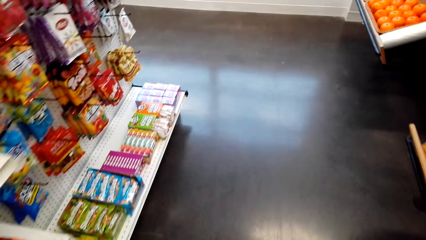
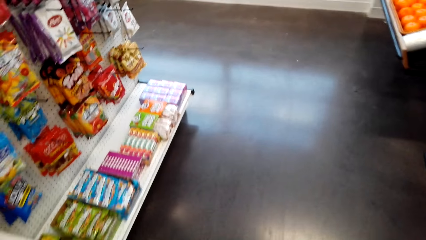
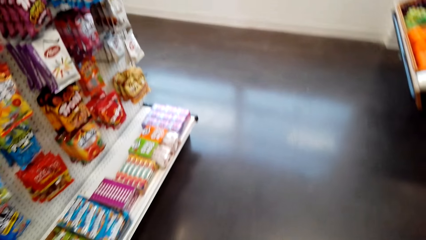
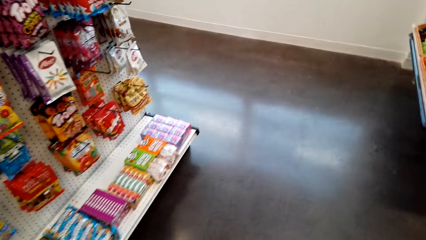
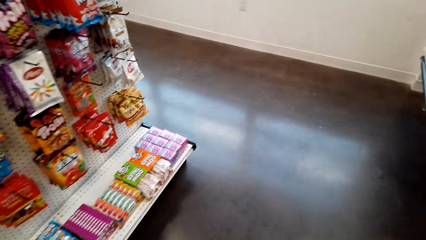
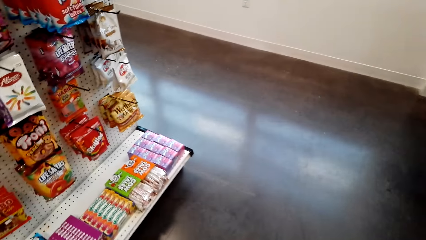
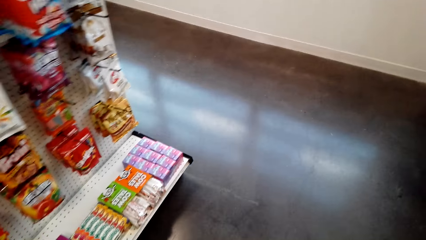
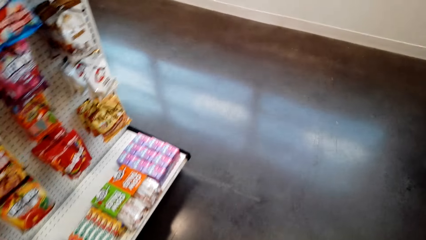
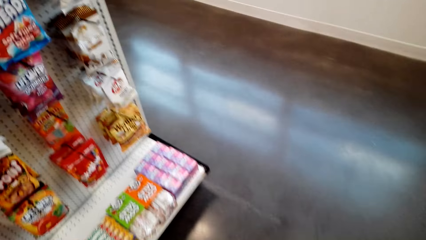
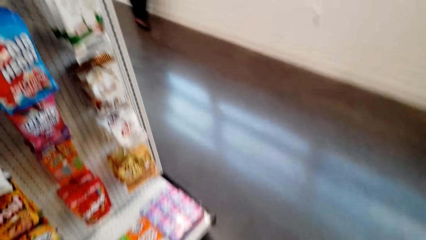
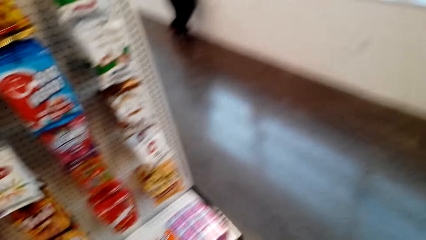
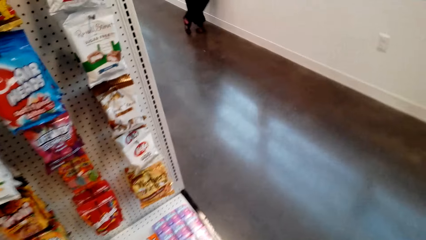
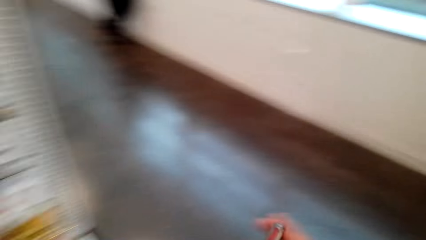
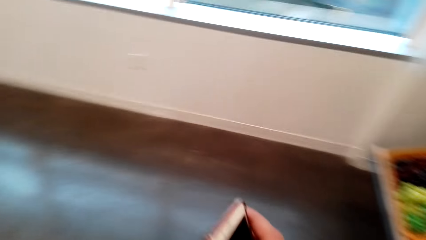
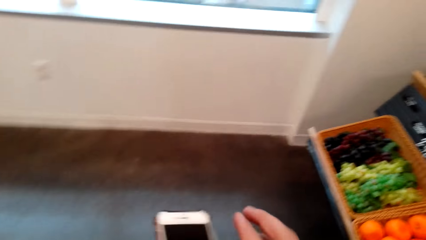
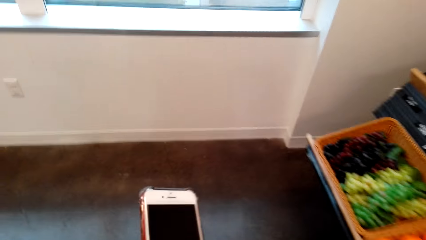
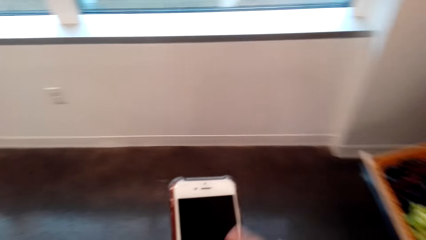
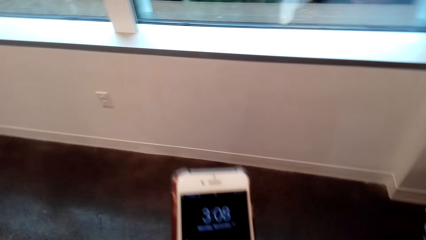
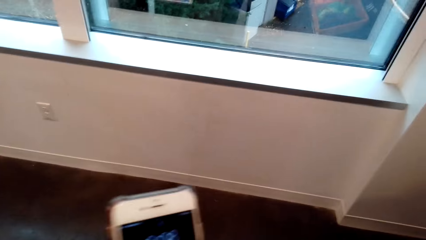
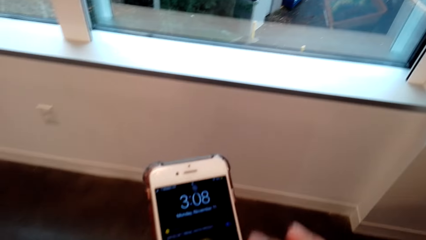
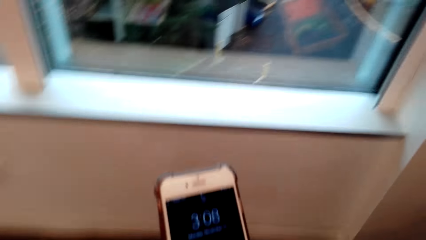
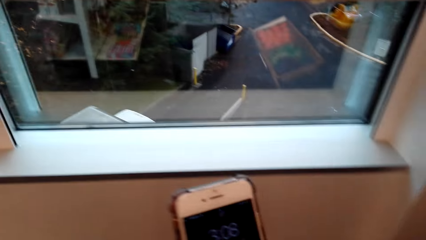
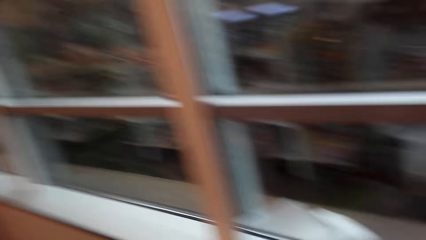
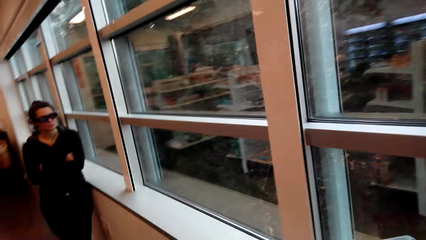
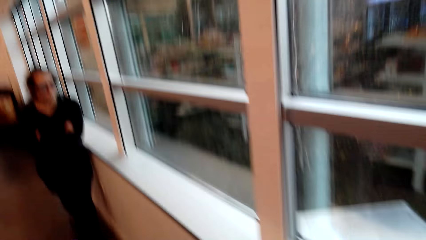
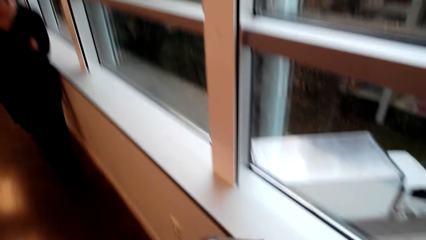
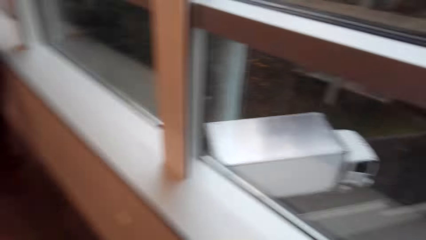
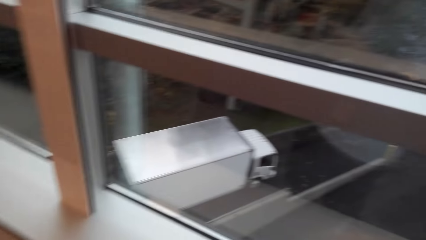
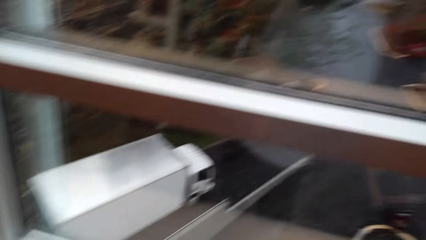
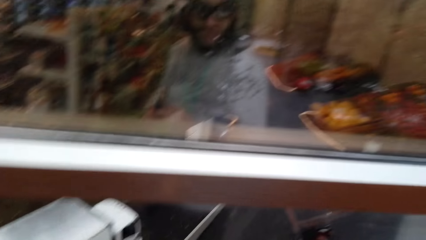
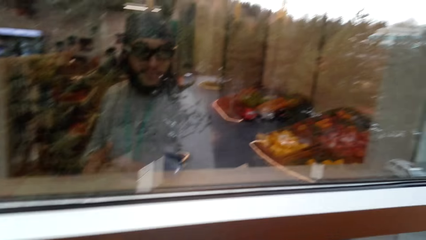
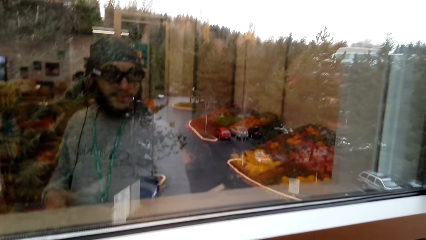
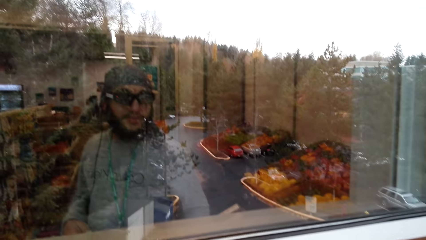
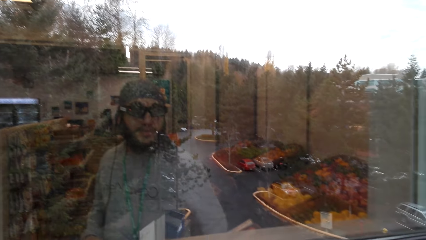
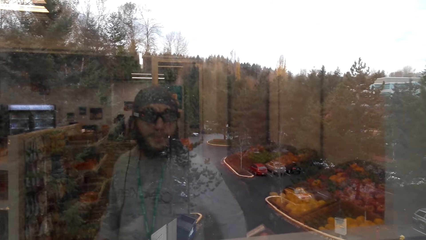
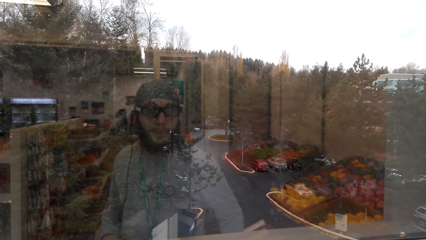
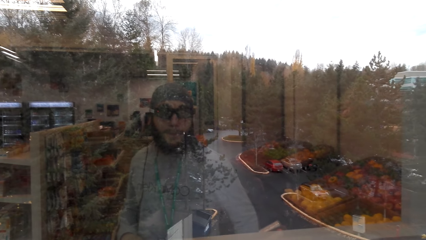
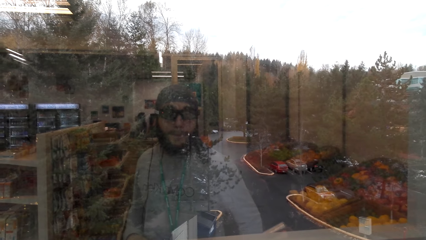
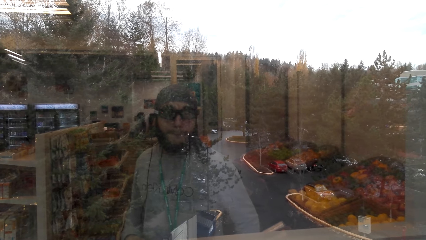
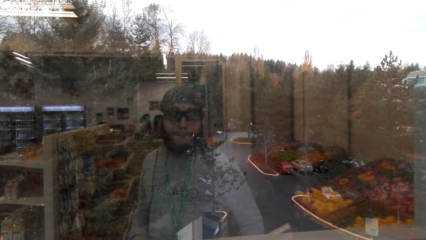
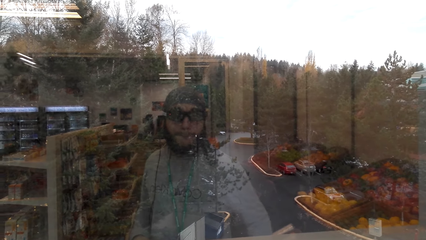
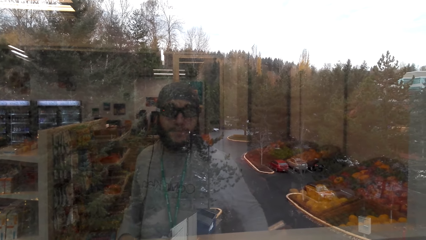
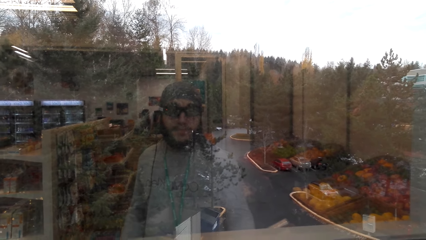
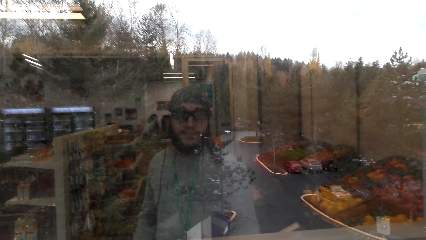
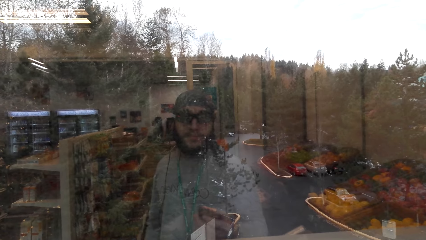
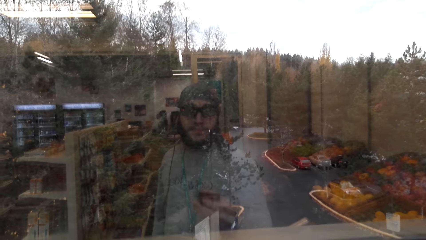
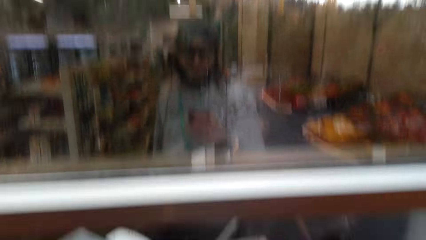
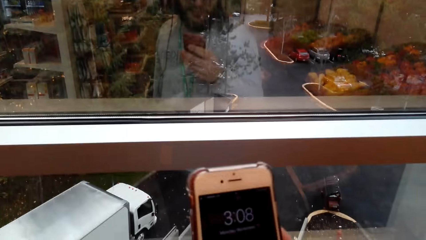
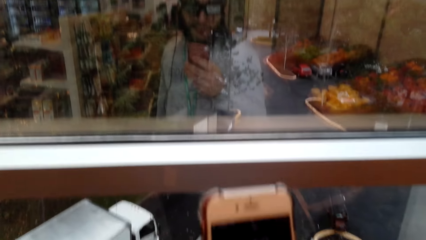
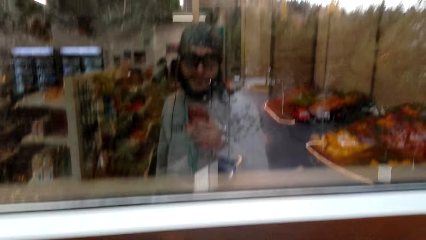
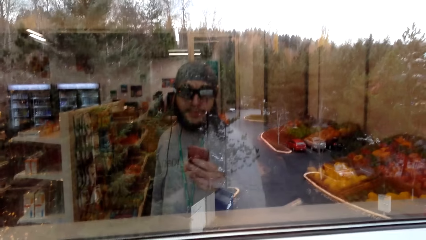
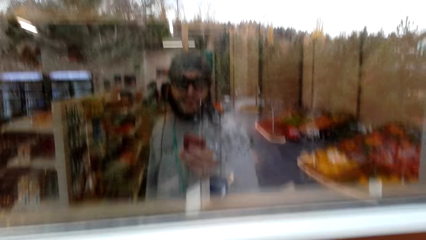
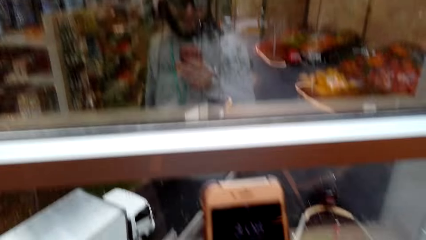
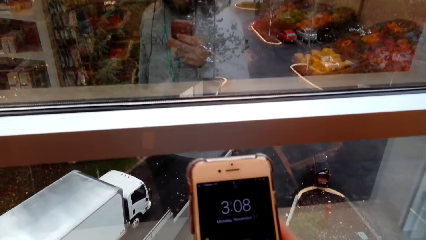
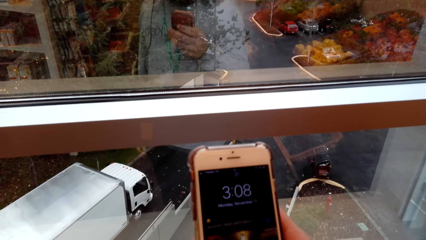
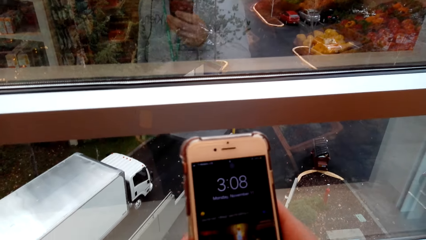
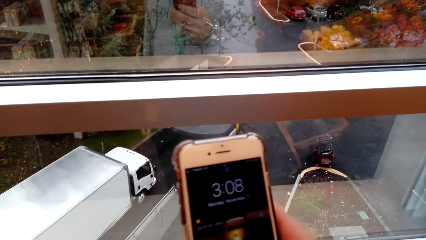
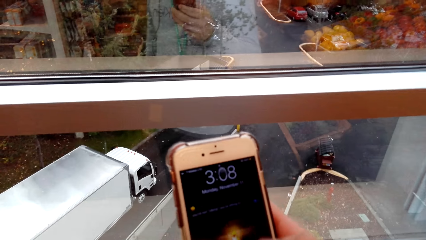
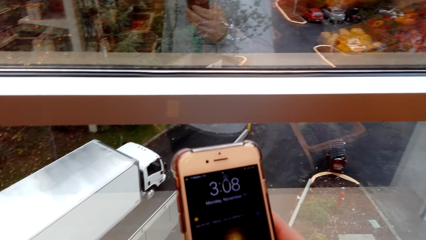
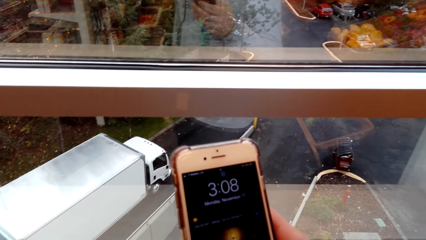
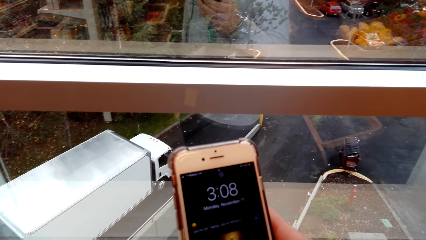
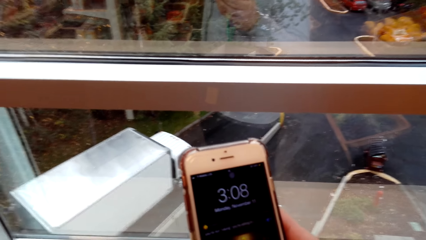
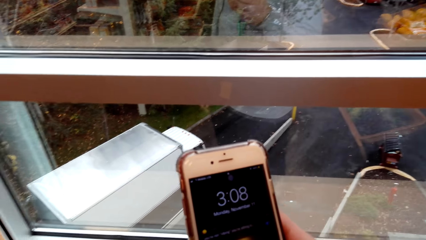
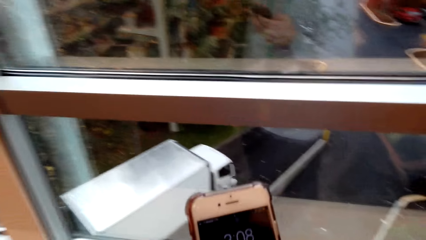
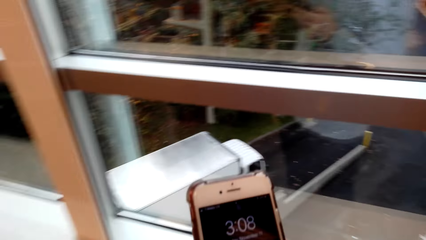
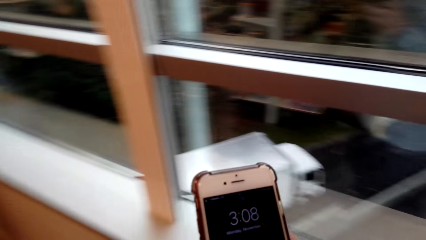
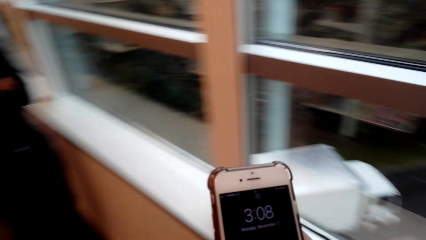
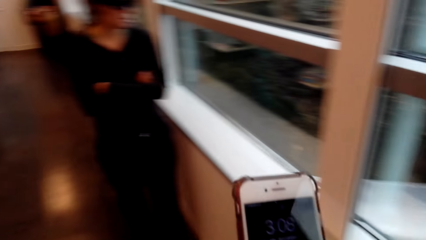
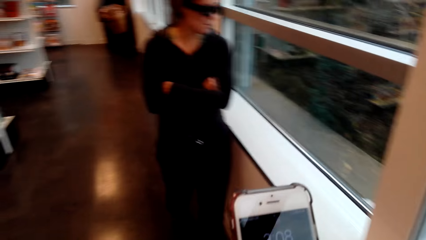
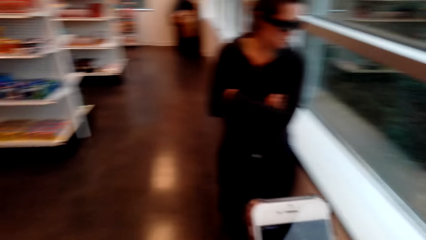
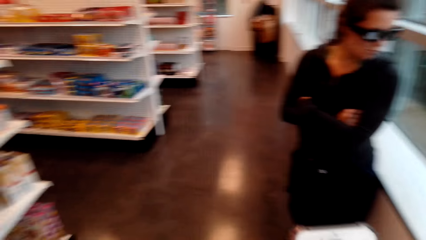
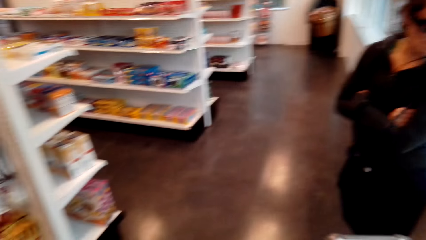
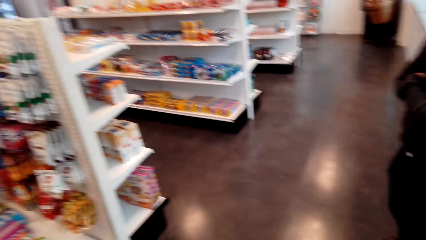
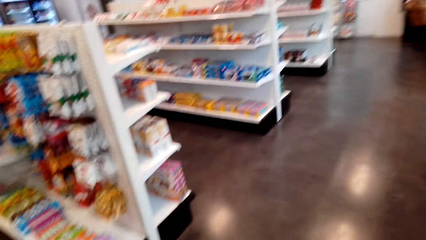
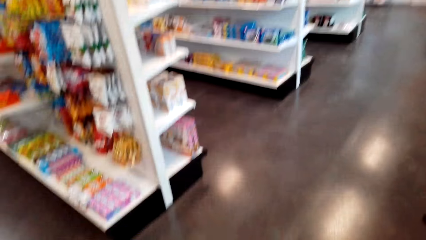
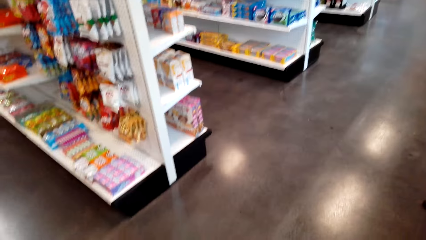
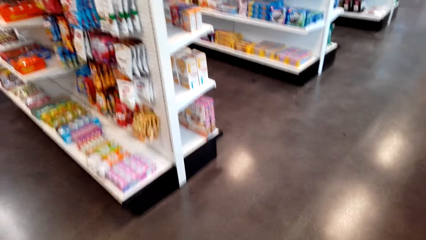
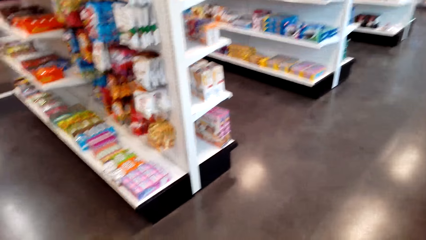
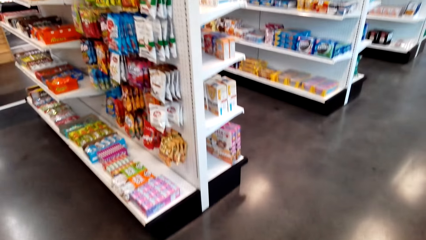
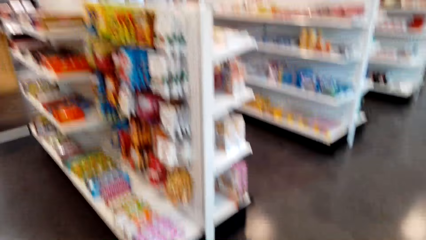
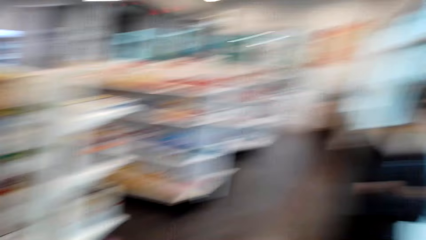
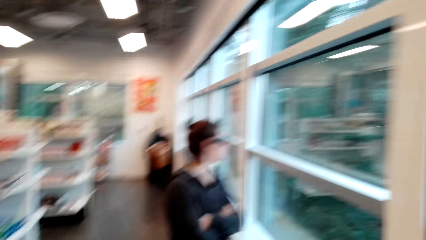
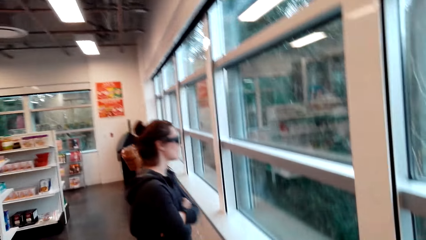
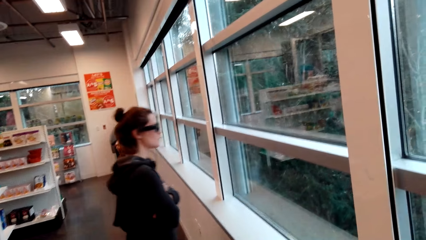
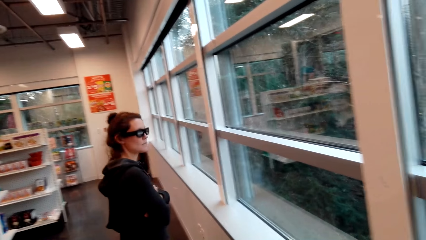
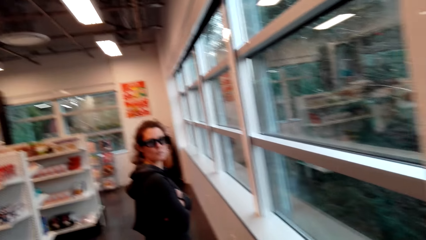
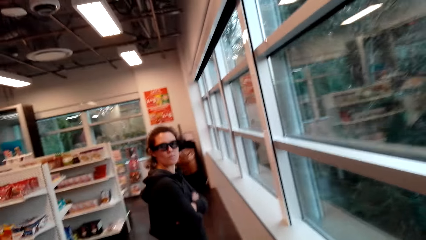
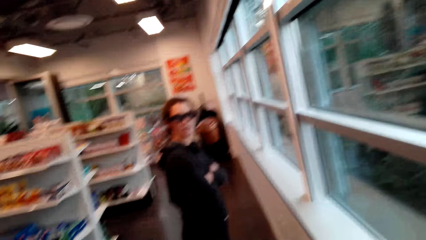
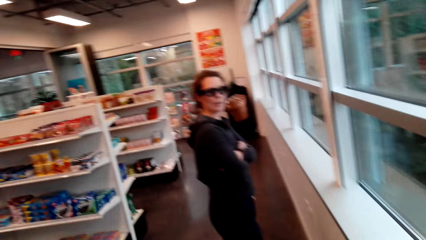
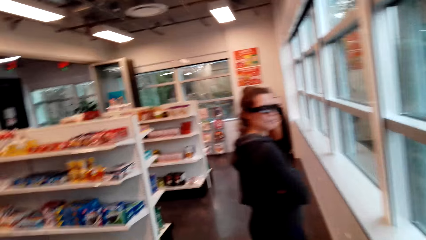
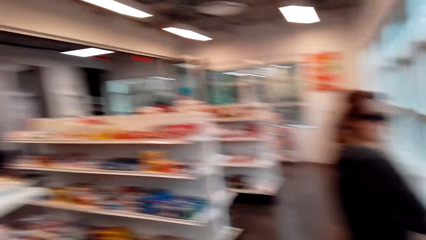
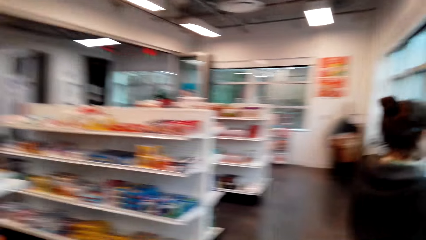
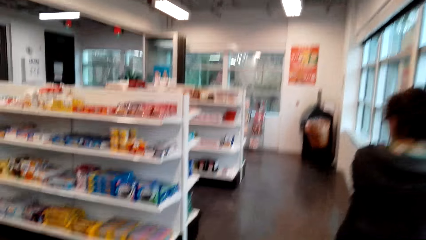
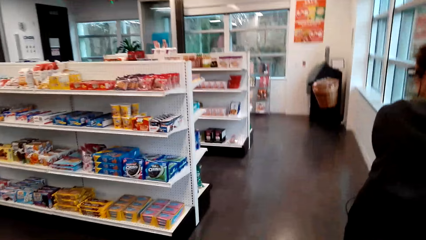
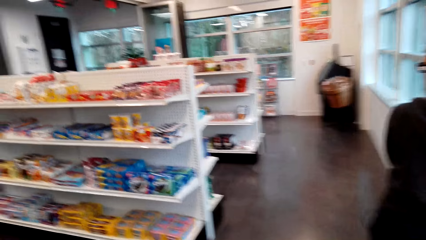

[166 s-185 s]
The camera wearer walks around the house. They scroll the phone. They look out of the window. They scroll the phone.
